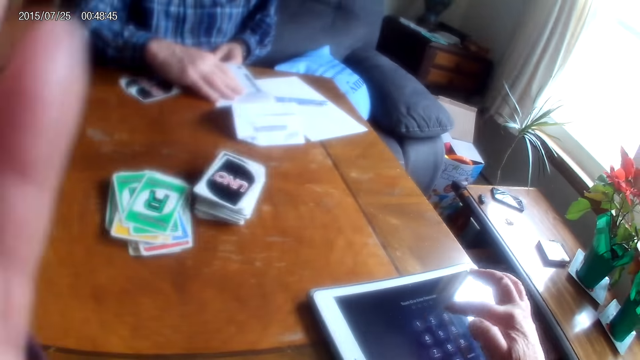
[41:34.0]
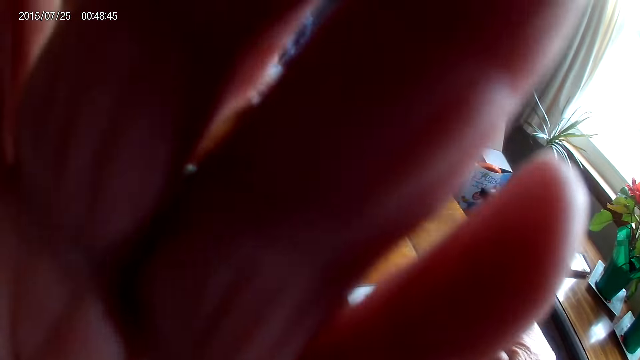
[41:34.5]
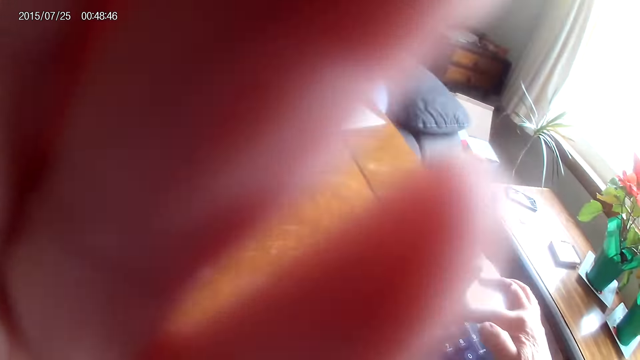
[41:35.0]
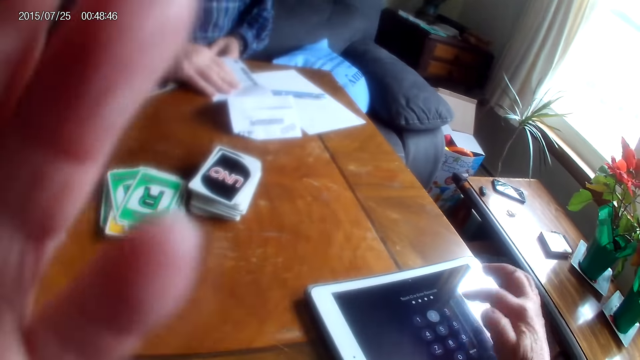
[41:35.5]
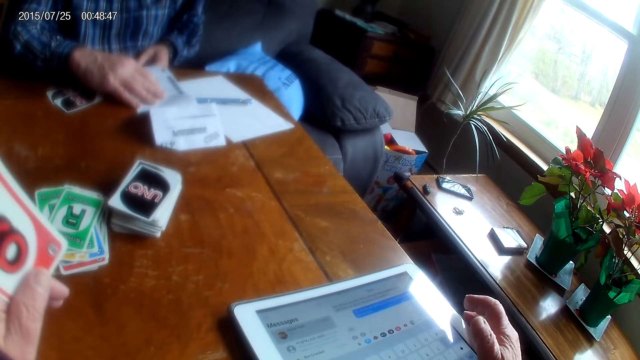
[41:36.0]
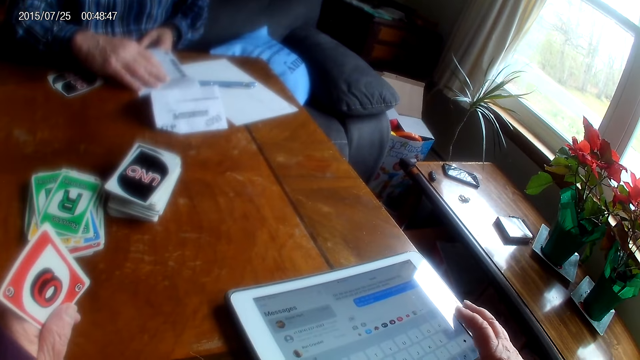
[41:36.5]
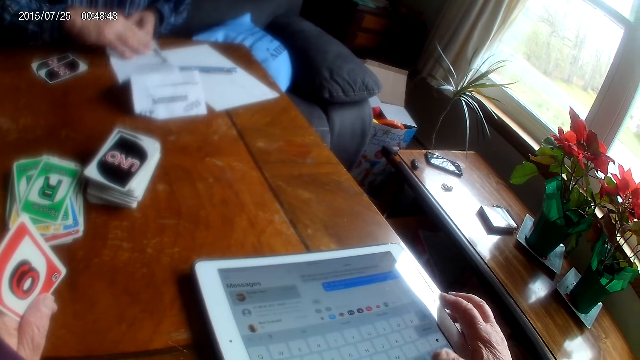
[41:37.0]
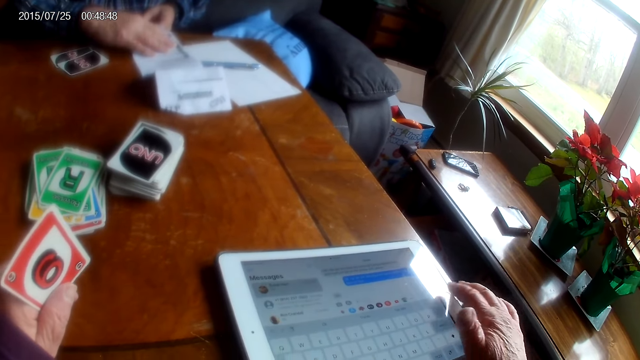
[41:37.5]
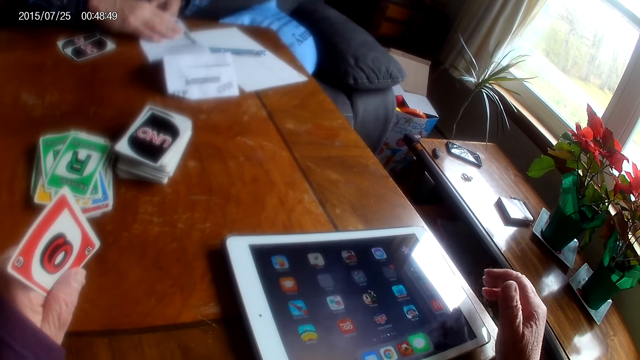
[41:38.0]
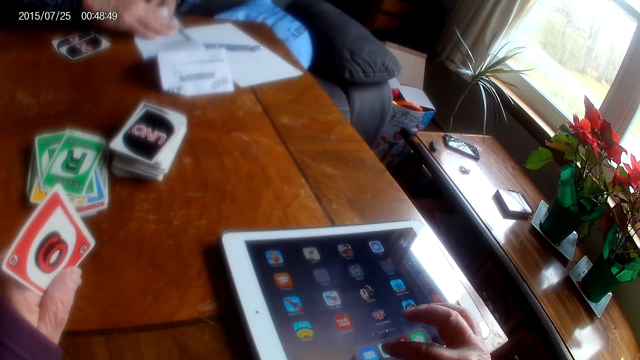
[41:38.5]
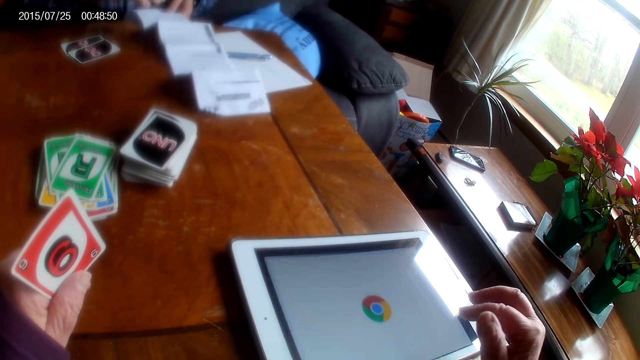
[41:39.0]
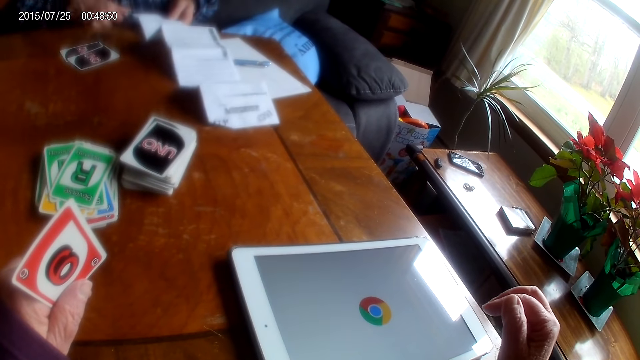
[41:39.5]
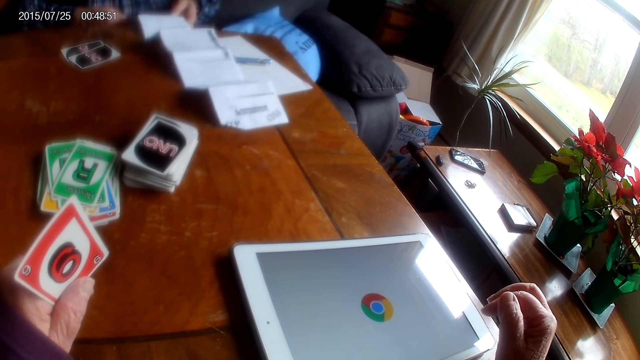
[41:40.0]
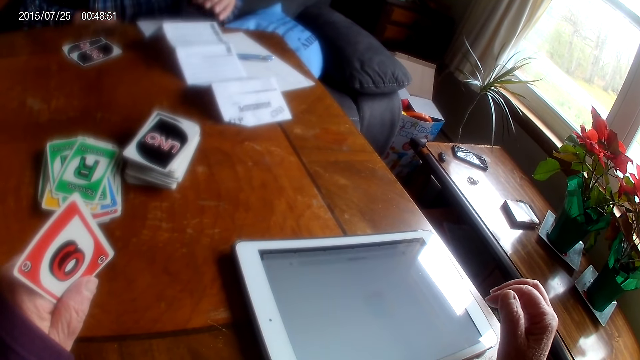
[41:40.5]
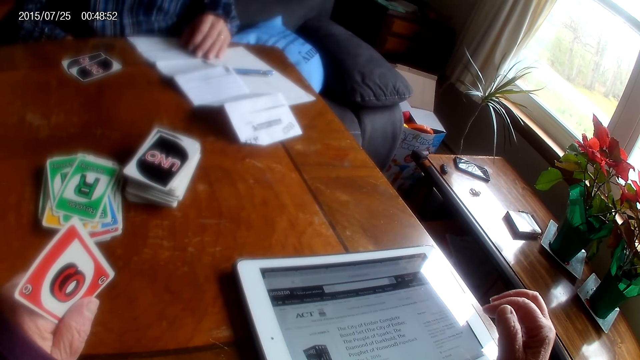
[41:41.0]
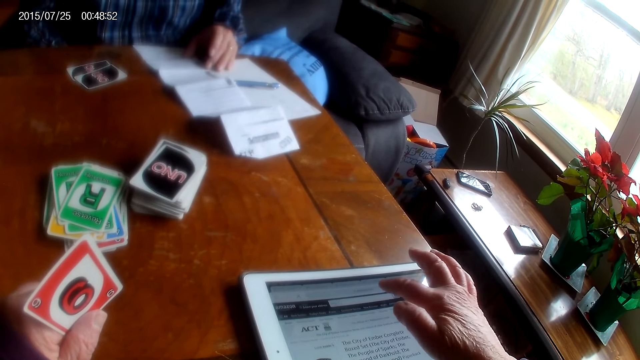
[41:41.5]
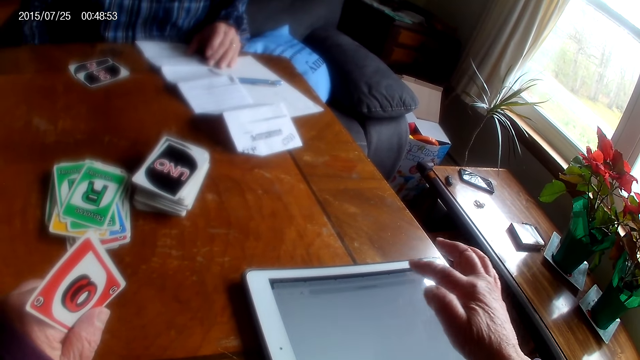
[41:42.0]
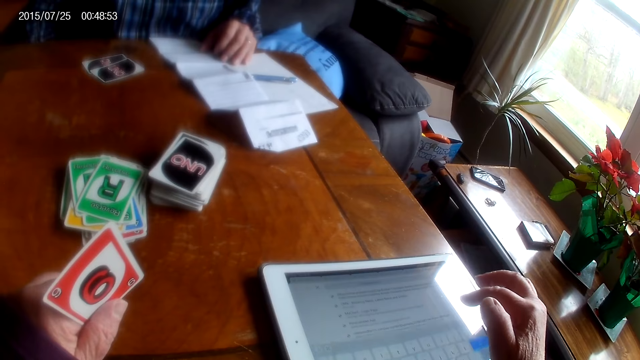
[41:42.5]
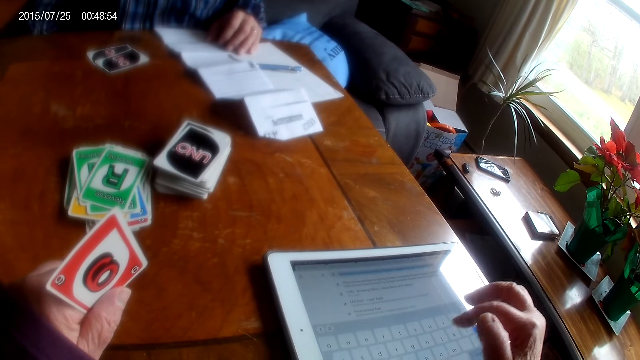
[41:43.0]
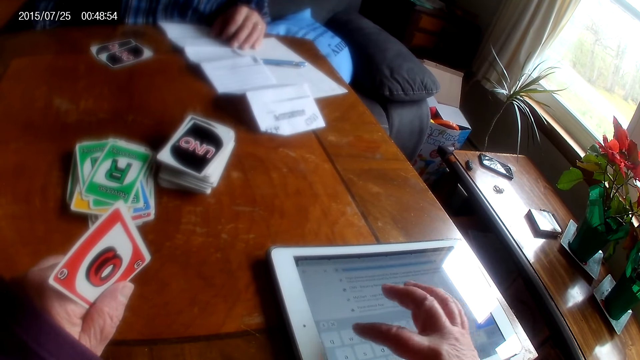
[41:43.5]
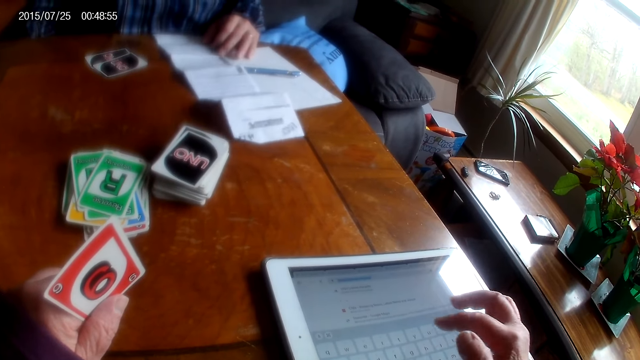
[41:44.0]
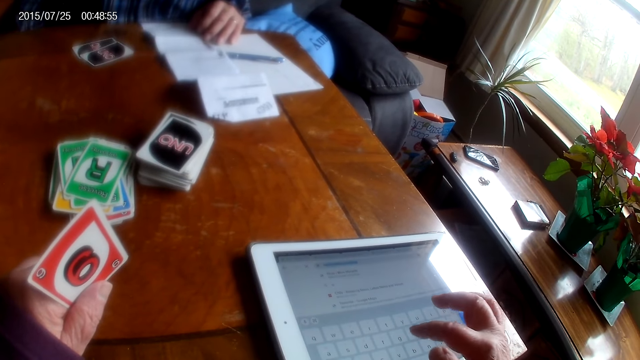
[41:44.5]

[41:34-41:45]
The camera wearer raises a hand up and converses with the man. They use the tablet. They touch the tablet screen. The man converses with the camera wearer.

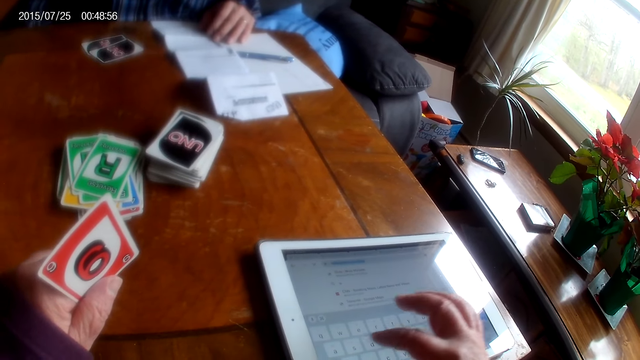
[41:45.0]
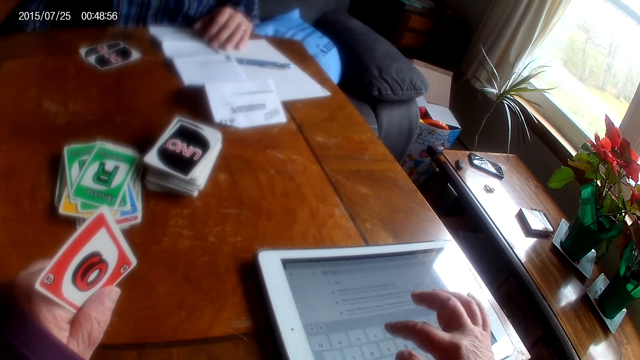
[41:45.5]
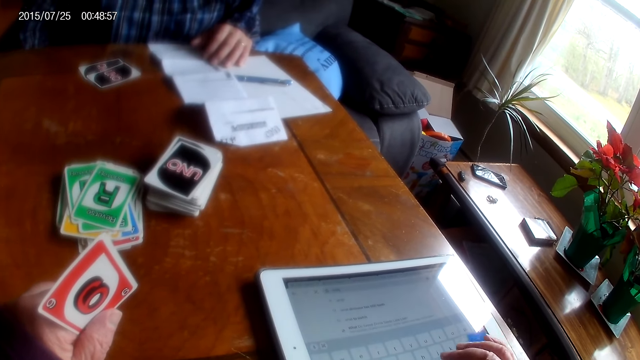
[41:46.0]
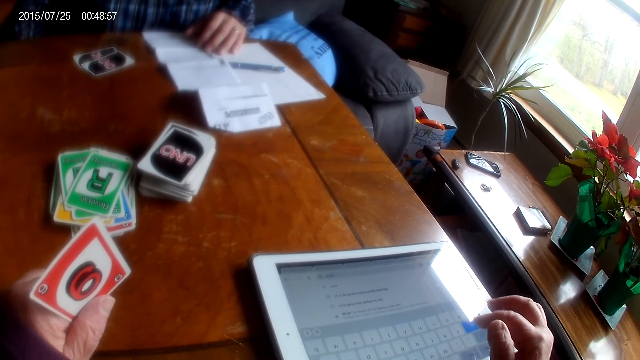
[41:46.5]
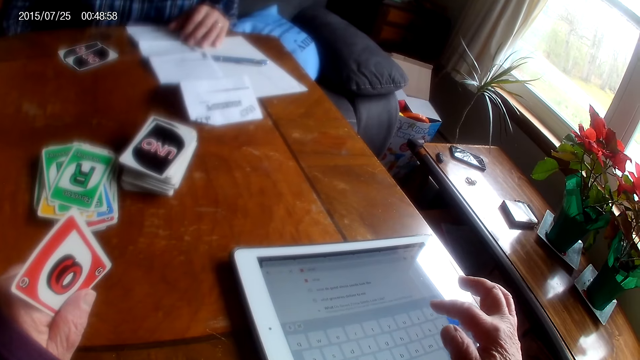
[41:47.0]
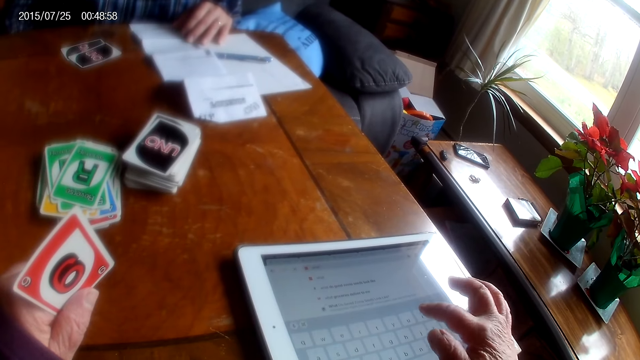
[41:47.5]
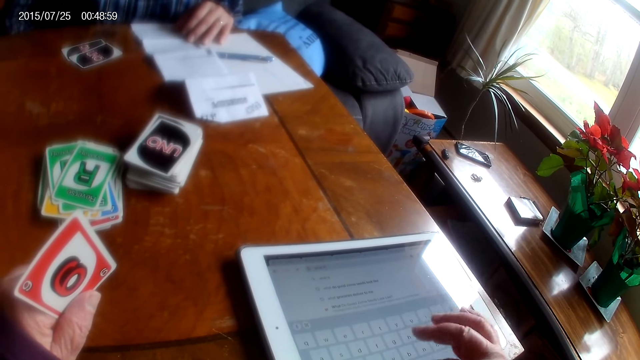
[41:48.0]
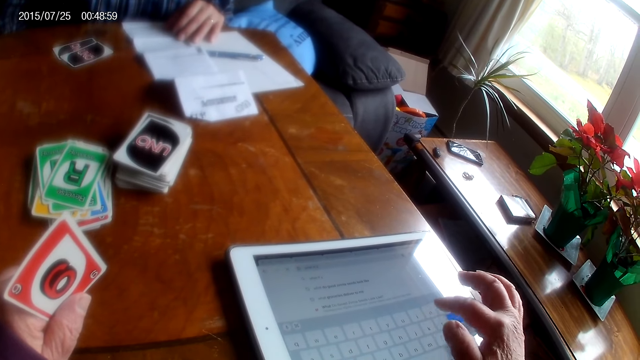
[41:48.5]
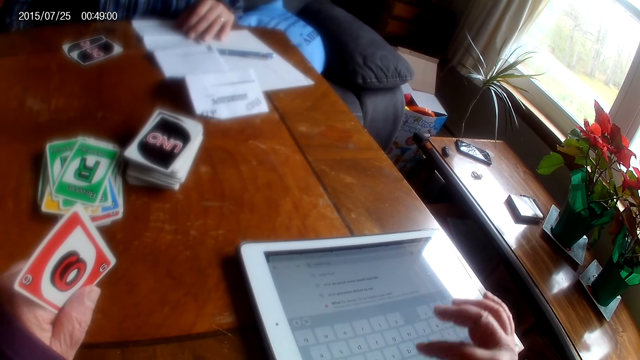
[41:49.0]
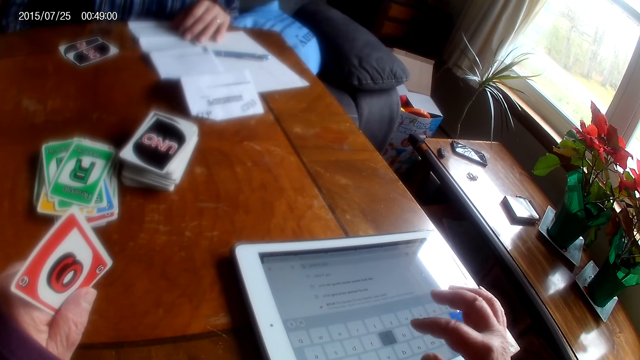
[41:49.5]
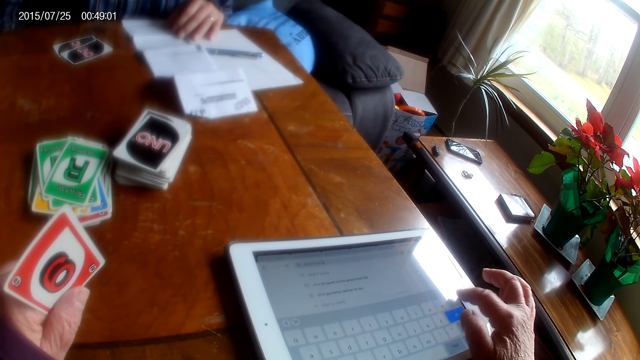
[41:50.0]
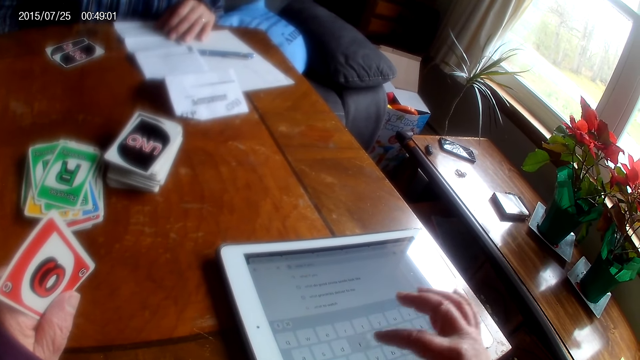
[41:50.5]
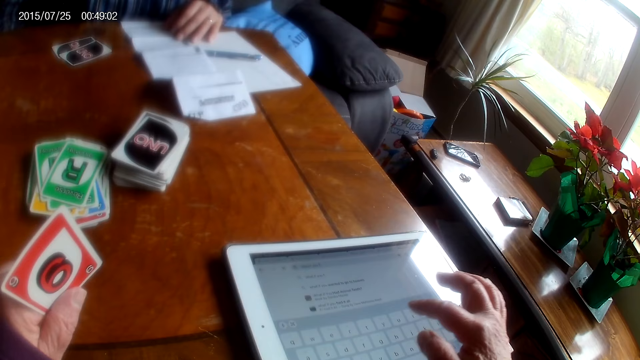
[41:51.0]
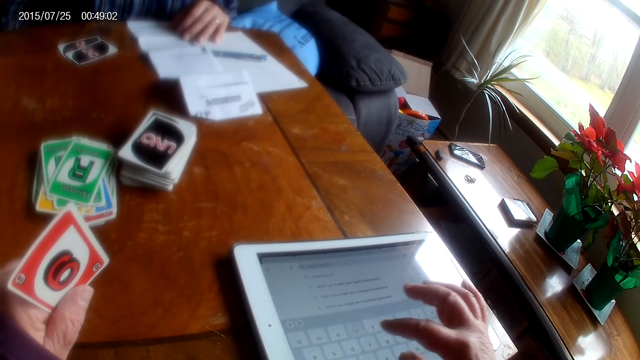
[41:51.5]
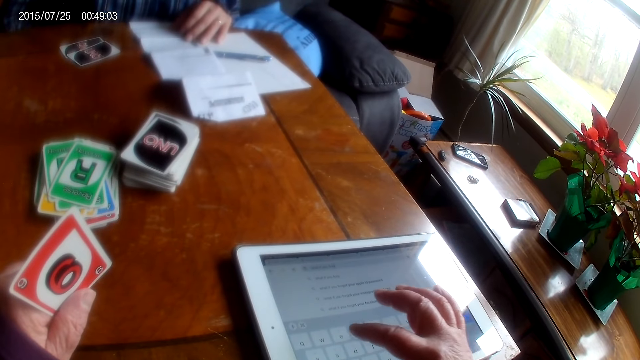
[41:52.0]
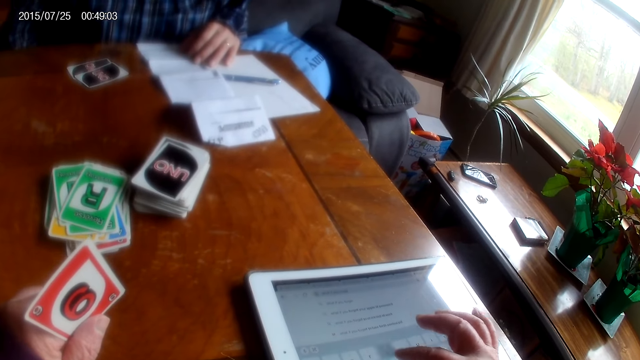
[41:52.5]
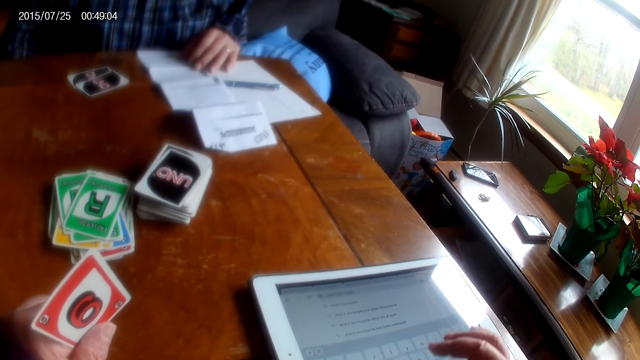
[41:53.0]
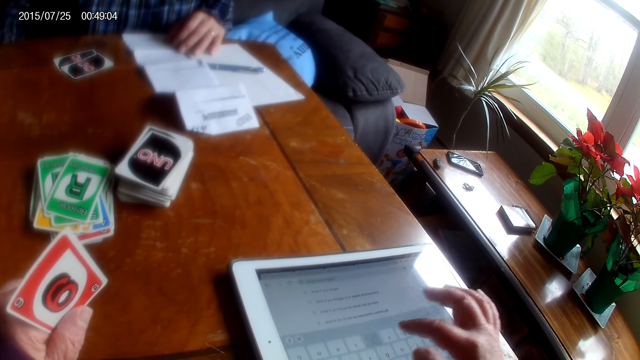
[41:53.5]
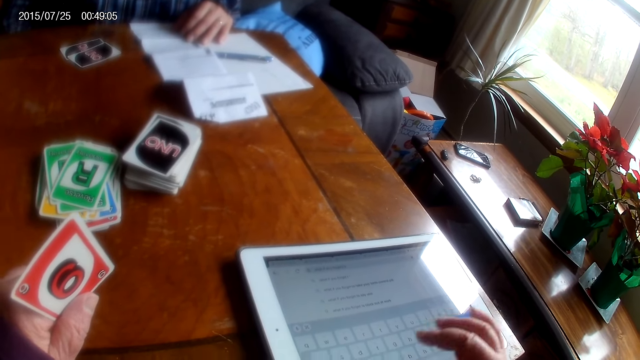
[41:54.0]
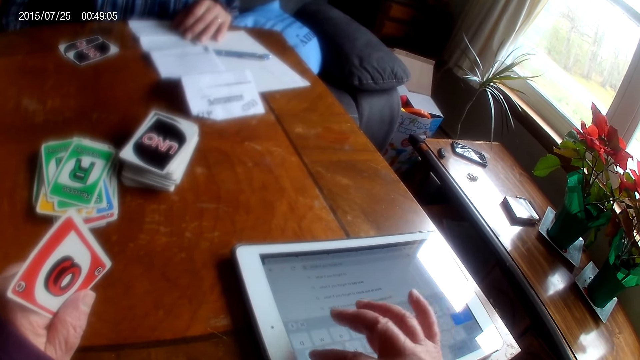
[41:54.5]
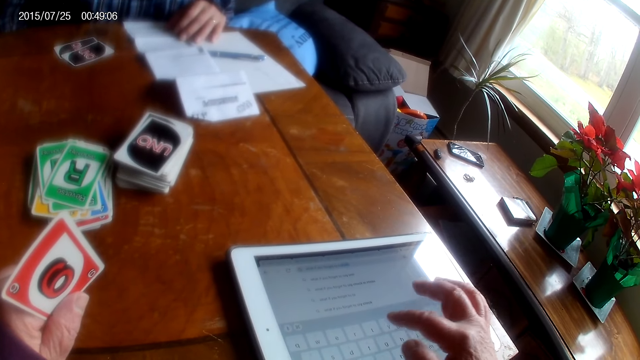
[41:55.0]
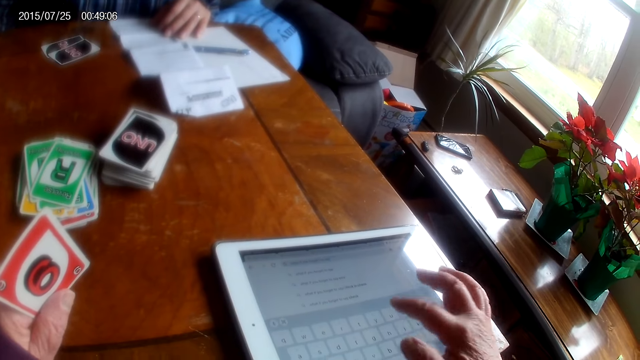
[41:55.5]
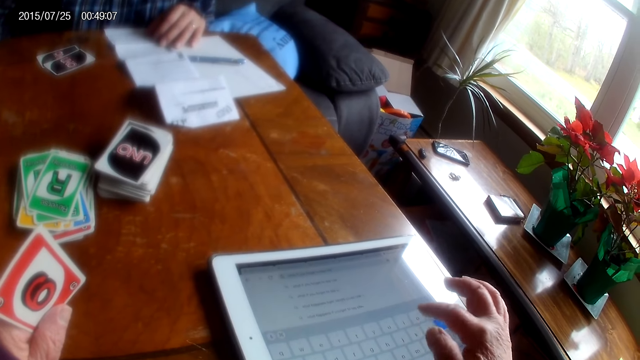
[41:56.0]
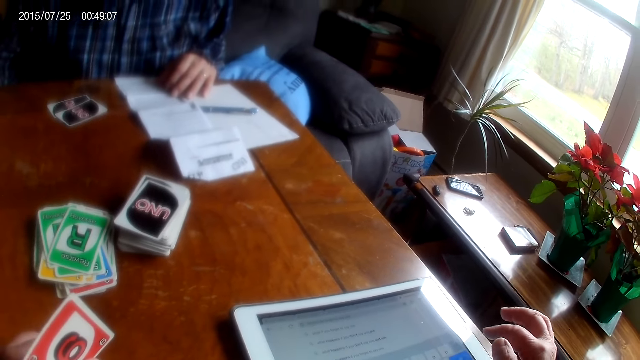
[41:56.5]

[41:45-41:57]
The camera wearer responds to the man. They use the tablet.
